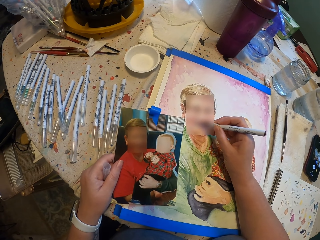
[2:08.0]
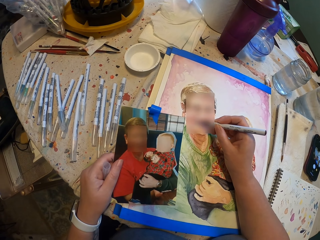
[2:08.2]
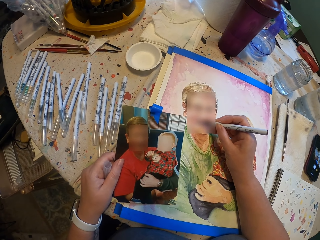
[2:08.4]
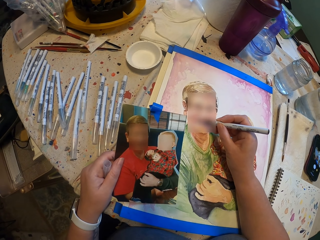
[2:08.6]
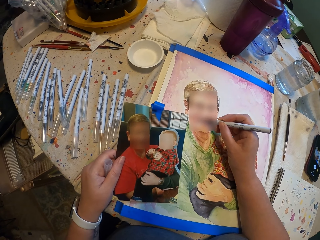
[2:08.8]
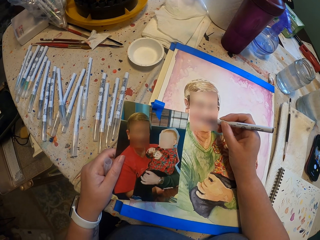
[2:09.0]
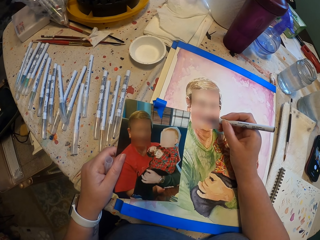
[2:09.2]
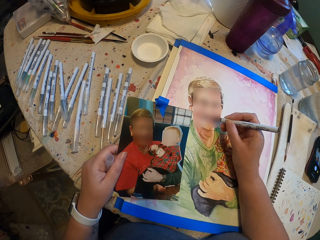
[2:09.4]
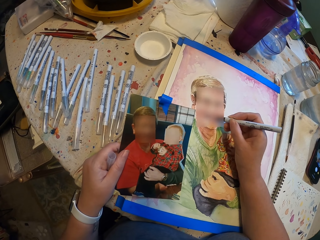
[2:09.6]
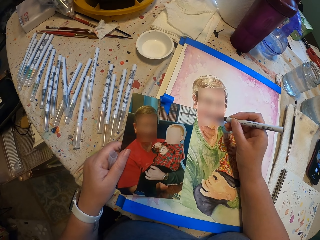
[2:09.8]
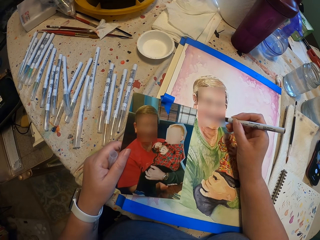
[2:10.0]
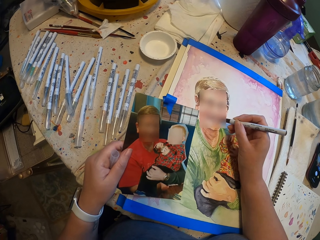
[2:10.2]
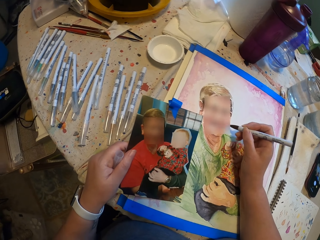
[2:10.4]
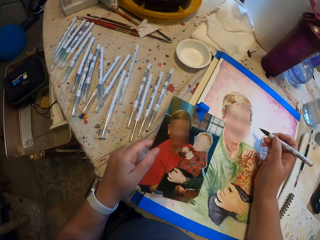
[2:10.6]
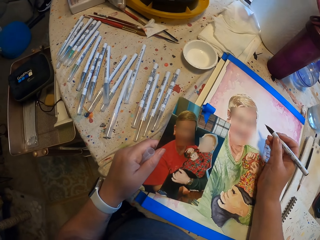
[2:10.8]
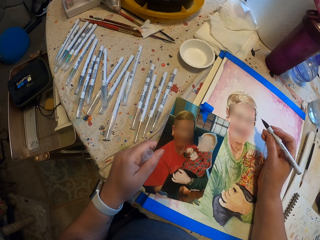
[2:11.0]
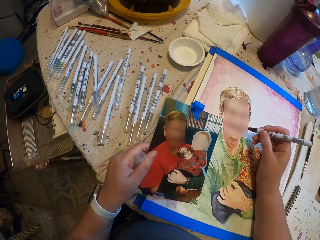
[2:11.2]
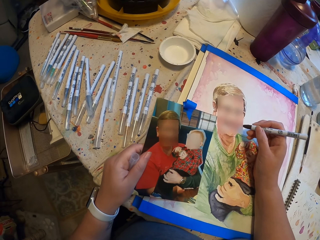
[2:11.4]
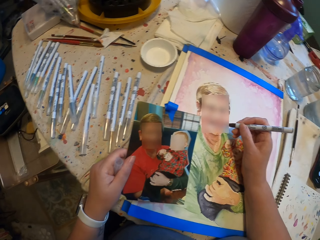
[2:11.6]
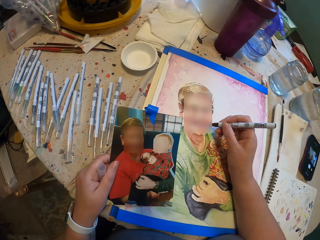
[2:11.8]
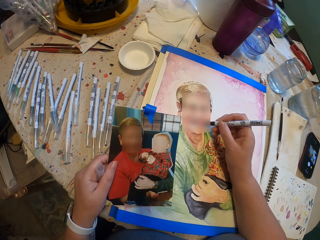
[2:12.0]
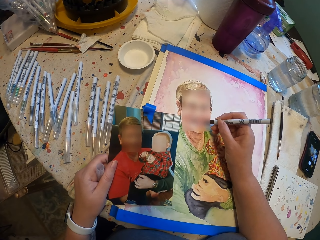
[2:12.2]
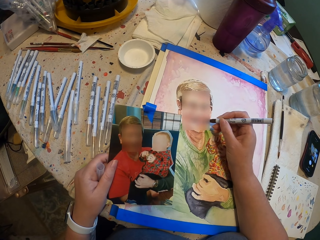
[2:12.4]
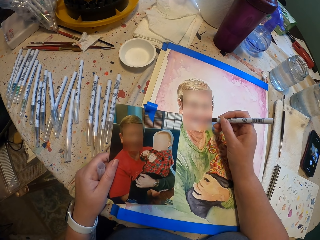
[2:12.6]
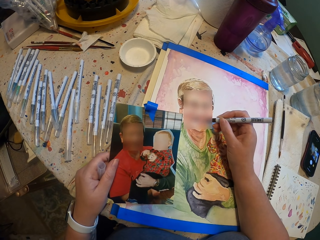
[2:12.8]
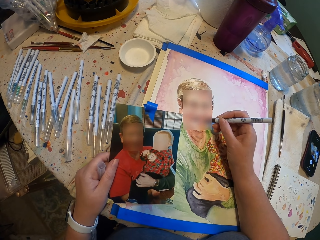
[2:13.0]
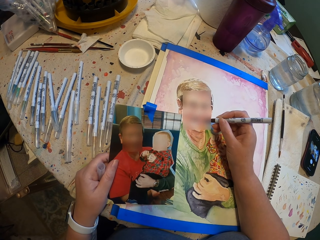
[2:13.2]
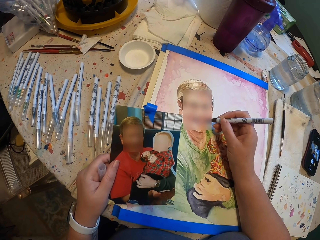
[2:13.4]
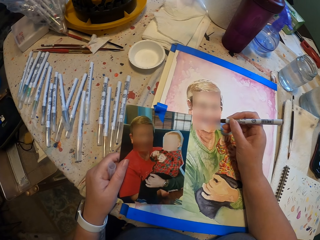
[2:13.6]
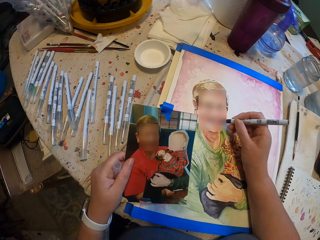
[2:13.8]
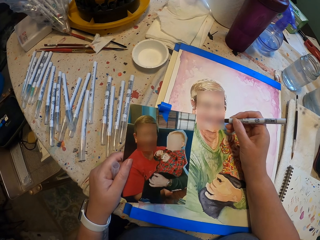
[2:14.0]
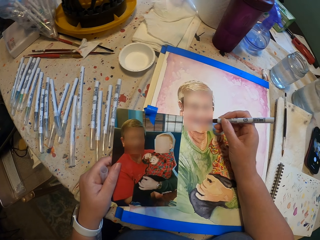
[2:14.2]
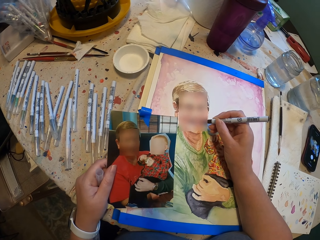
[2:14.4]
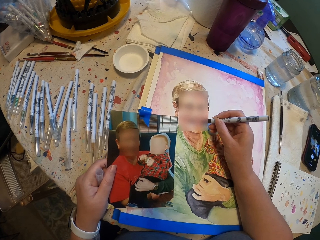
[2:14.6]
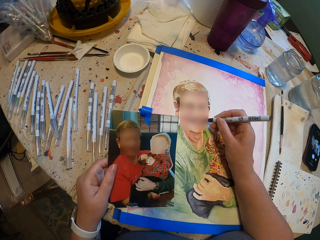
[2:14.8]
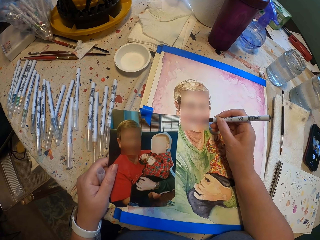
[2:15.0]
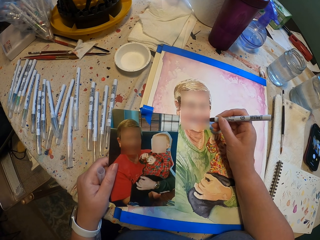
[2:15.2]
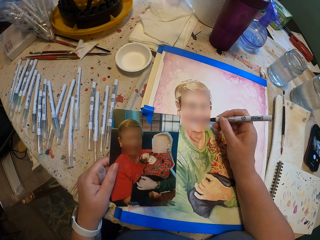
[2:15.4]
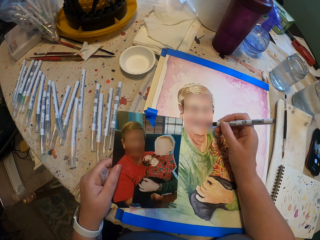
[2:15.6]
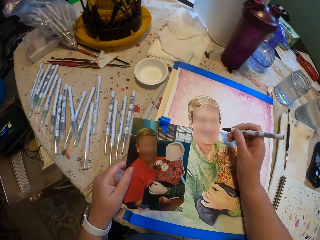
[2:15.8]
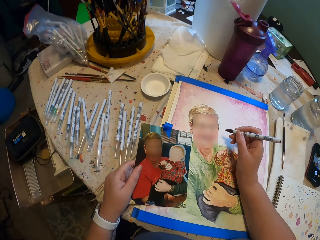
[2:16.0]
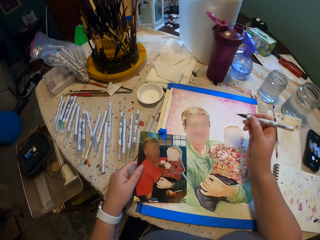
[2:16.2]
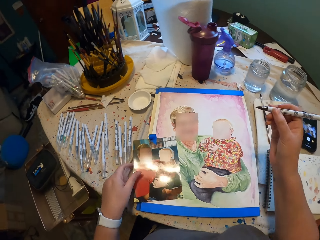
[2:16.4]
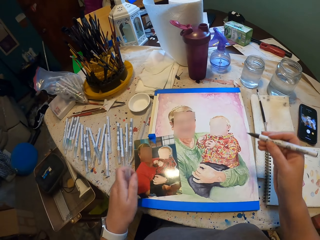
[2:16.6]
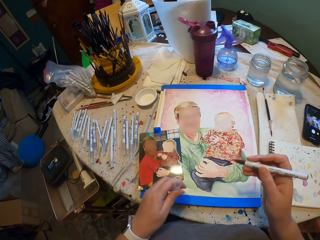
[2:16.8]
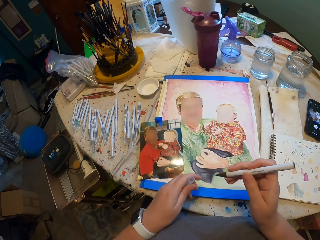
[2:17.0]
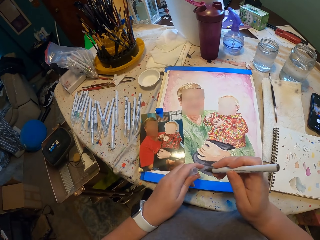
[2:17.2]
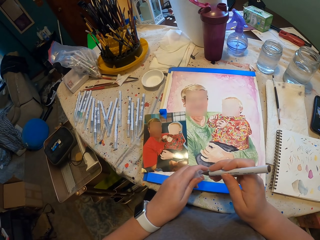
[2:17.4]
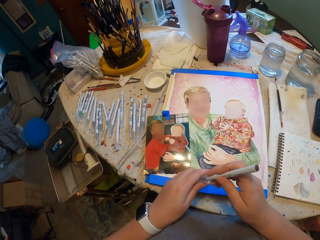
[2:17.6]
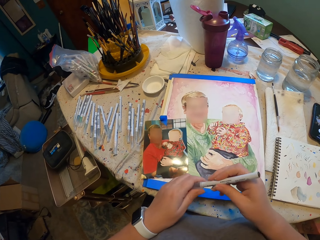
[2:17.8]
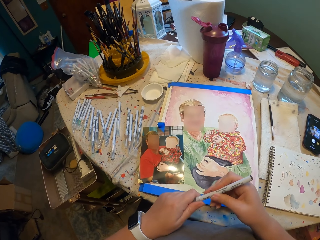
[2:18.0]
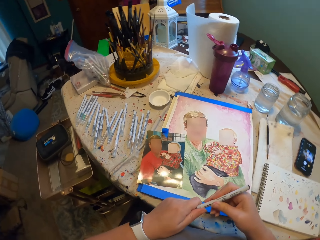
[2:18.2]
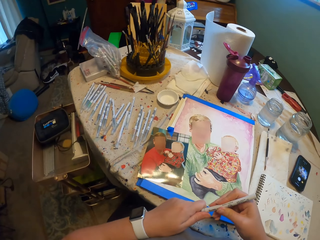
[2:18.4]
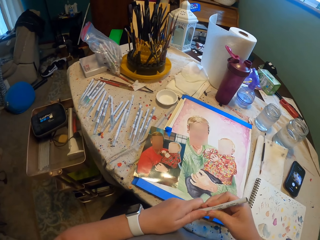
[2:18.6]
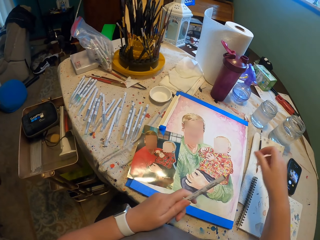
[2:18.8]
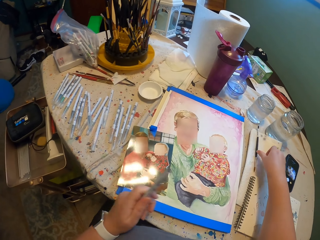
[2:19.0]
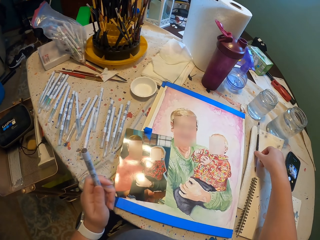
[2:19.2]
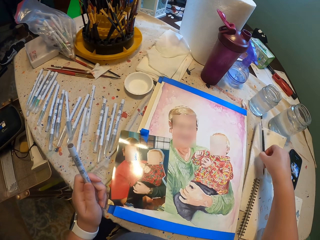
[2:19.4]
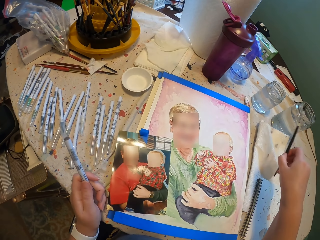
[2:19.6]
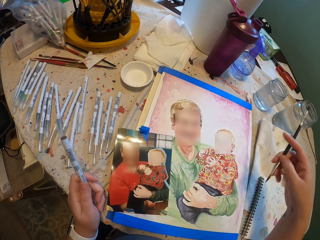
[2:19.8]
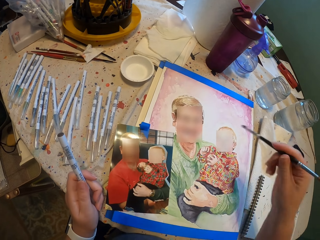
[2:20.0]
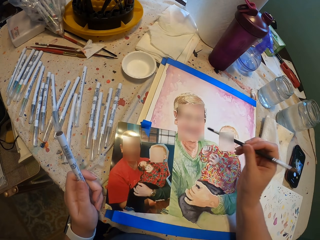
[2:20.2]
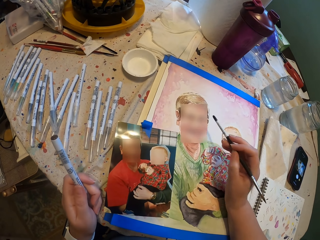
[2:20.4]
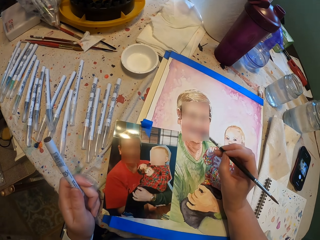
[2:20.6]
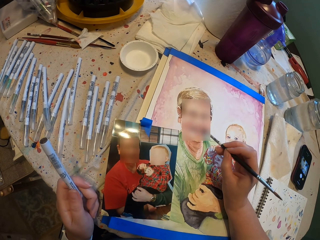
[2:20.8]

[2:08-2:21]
The camera wearer moves the drawing pen. They draw the picture on the book. They put the picture on the book. They close the drawing pen. They pick up the paint brush.

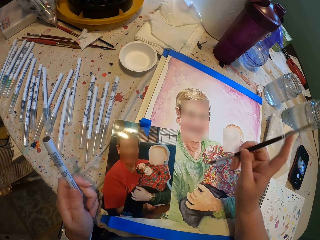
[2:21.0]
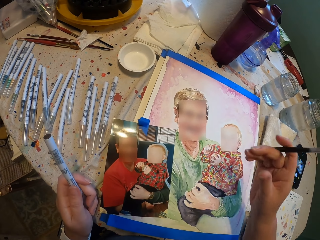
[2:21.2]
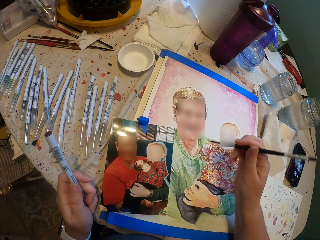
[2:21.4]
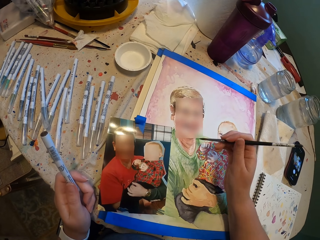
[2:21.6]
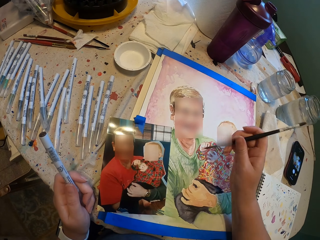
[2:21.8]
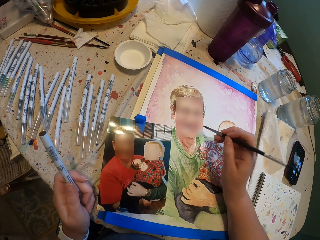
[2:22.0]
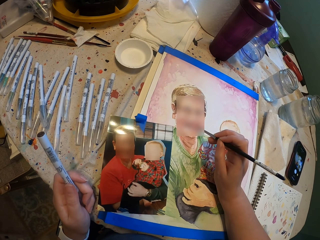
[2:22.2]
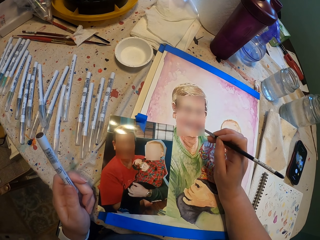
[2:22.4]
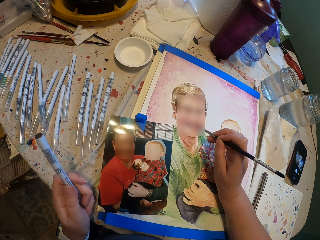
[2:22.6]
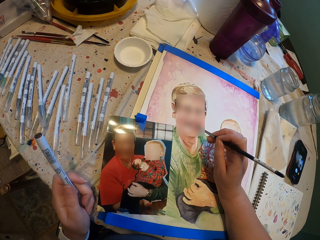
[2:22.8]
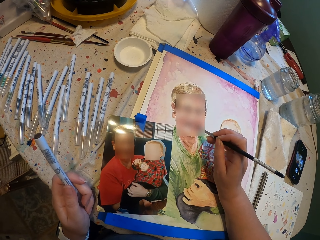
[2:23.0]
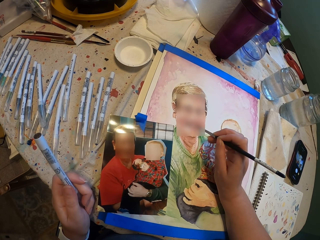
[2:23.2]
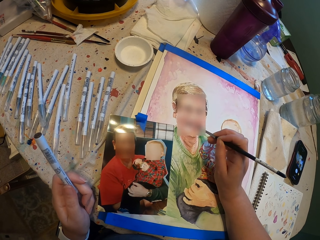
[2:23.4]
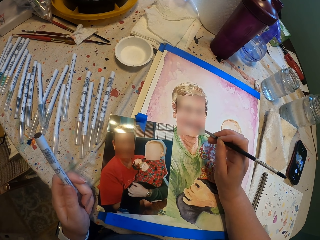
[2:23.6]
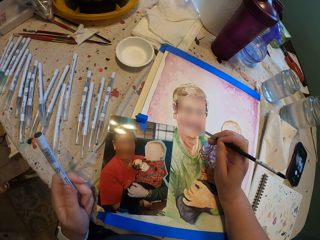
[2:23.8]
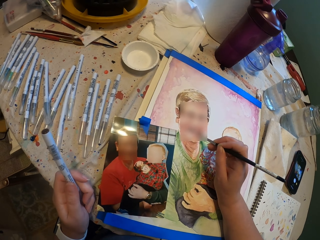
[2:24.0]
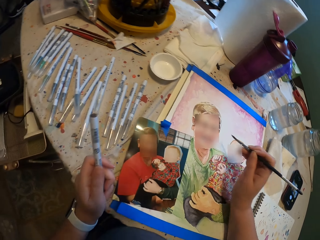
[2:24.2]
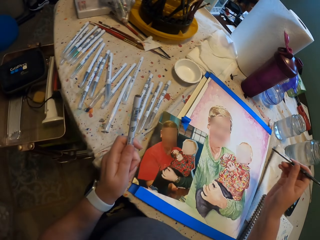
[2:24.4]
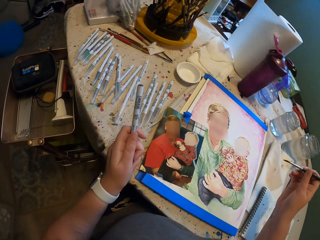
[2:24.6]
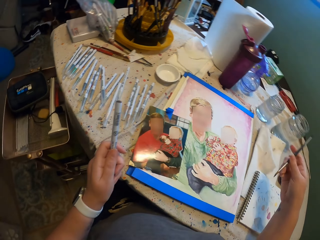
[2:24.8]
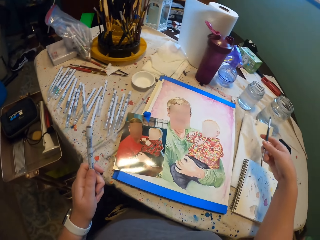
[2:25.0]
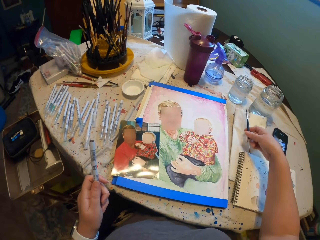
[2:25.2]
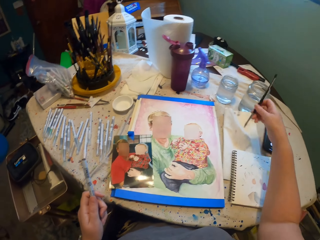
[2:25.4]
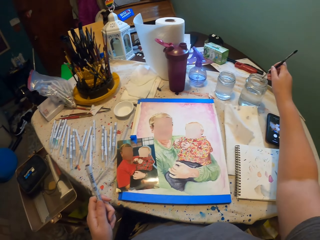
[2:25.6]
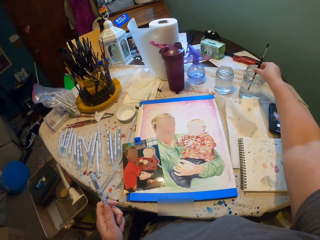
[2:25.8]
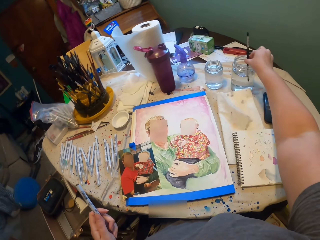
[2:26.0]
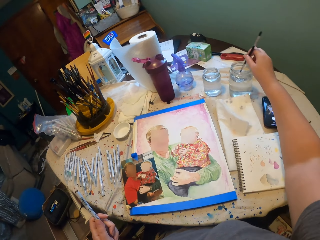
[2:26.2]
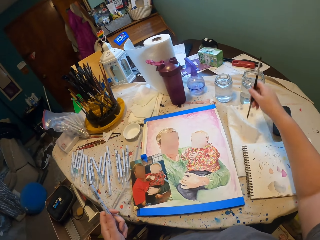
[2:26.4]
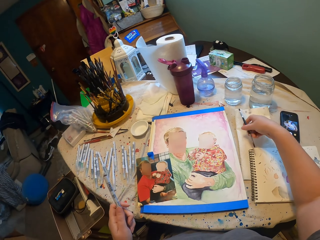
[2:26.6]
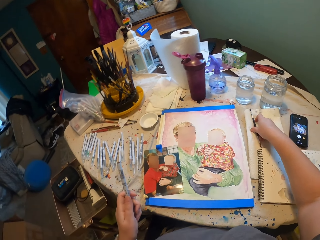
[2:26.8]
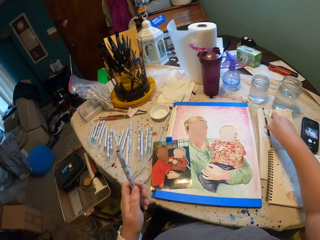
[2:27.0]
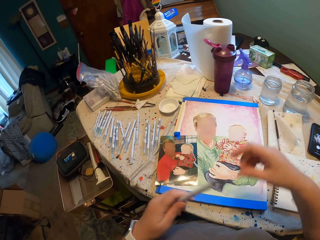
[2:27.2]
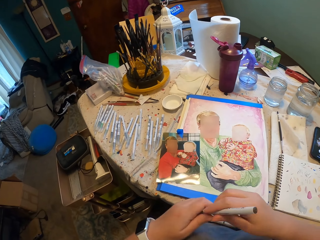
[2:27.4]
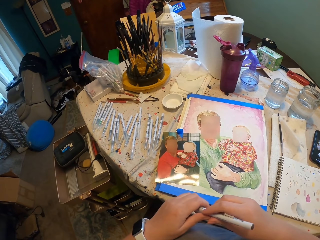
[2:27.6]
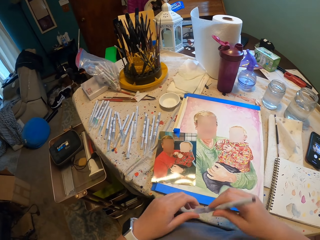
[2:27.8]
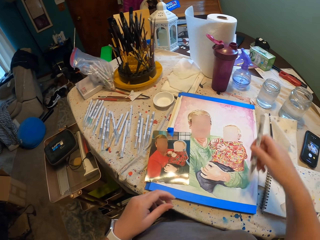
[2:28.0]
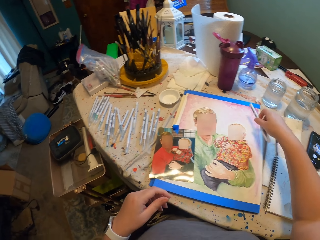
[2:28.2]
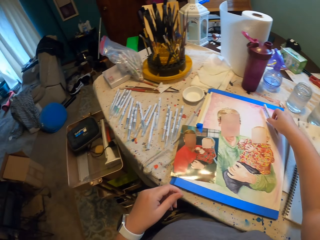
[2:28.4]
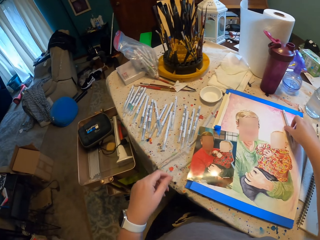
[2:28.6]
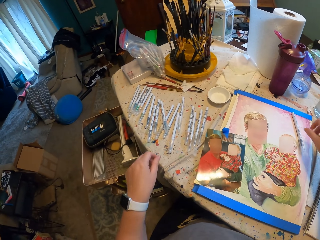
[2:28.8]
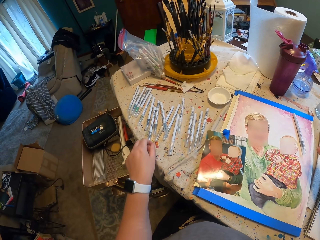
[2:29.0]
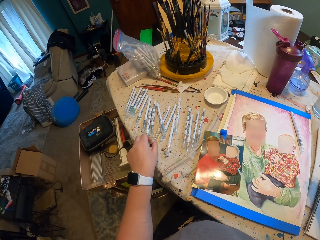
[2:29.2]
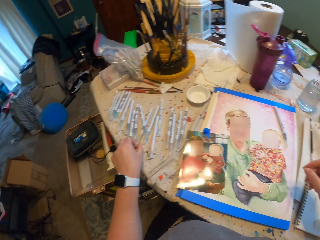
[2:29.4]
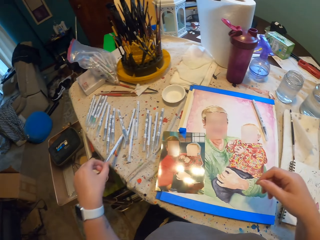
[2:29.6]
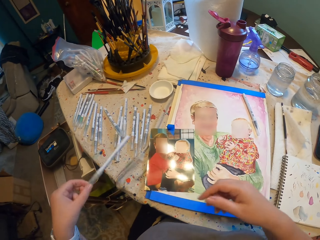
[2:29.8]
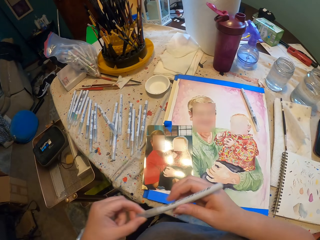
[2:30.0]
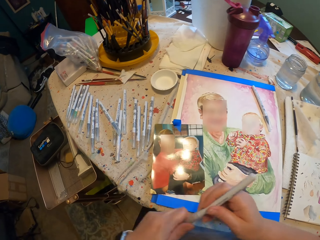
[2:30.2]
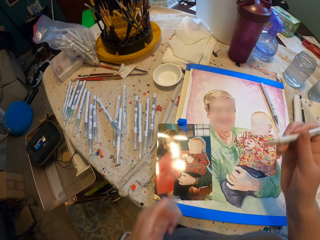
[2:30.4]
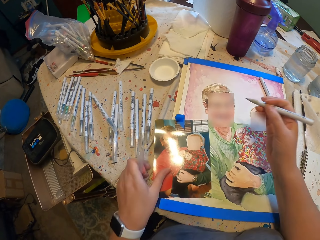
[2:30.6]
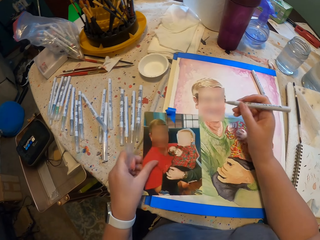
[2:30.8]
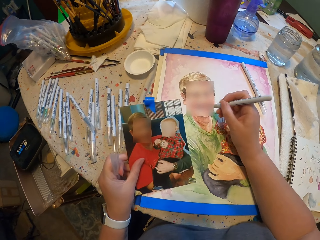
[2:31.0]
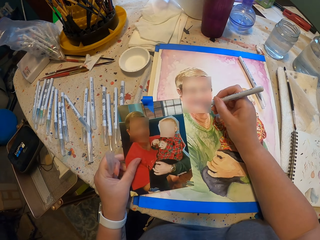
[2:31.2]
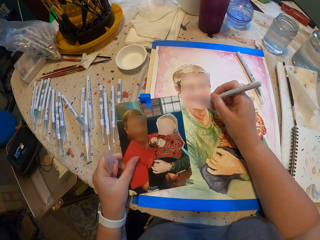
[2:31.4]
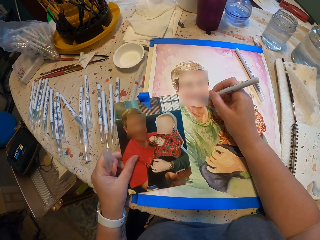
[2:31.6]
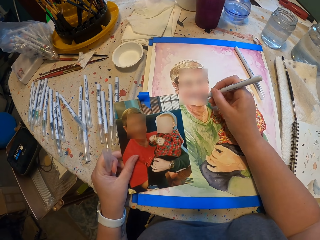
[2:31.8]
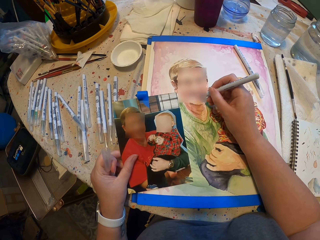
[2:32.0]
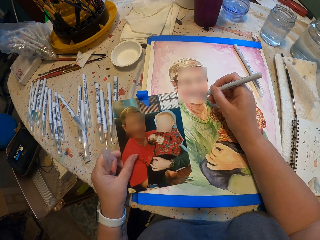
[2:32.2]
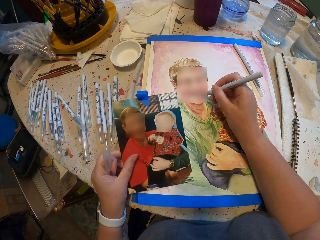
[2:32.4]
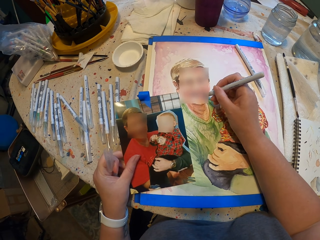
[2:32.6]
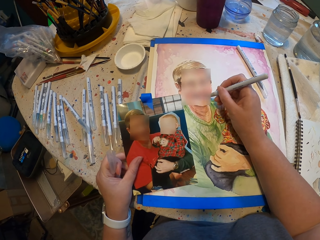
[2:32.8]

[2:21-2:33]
The camera wearer paints the picture on the book with the paint brush or painting pen. He turns the paint brush. He paints the picture on the book with the paint brush. He dips the paint brush in the water. He moves the painting pen. He puts the paint brush on the table. He transfers the pen to the right hand. He puts the drawing pen on the table. He picks up another drawing pen. He opens the drawing pen. He holds the picture in his hand and picks up the picture. He draws the picture on the book with the pen.
